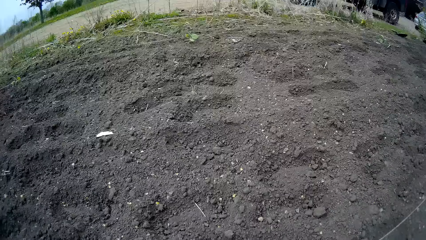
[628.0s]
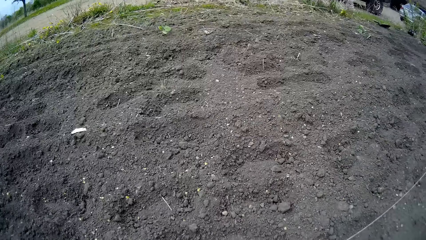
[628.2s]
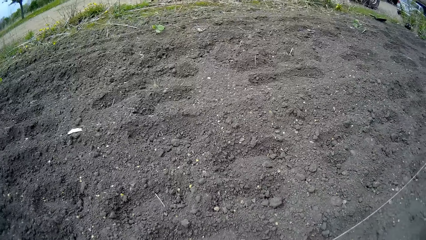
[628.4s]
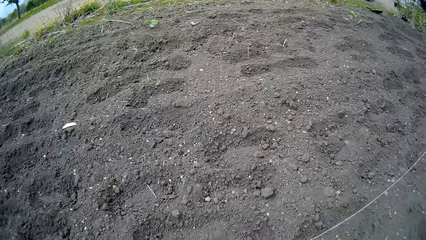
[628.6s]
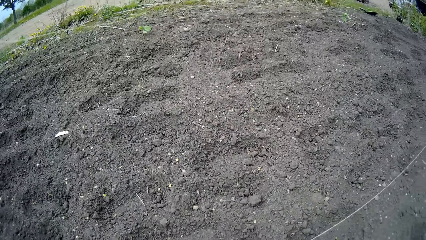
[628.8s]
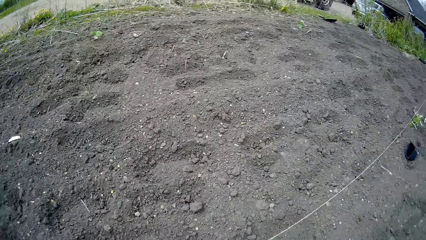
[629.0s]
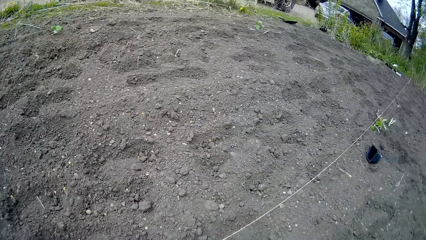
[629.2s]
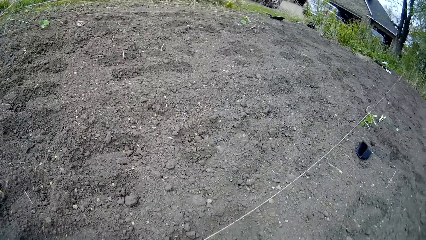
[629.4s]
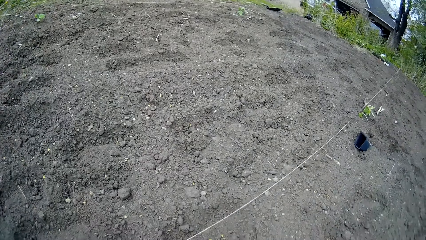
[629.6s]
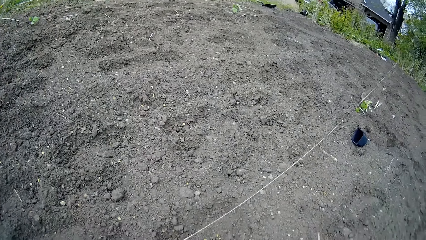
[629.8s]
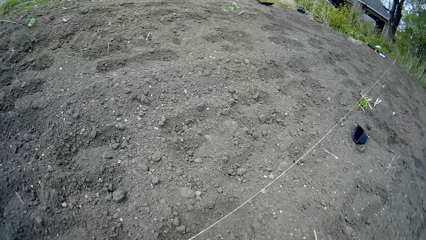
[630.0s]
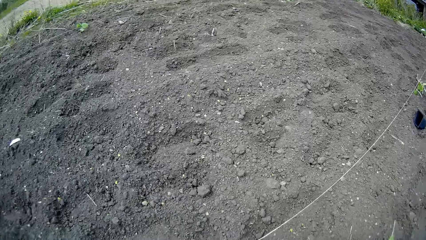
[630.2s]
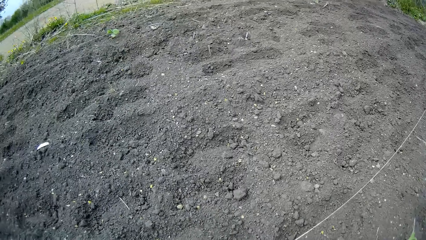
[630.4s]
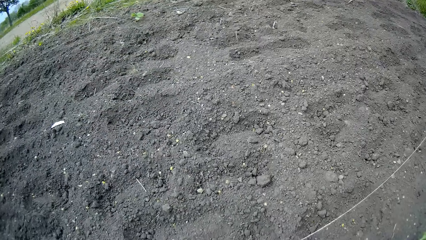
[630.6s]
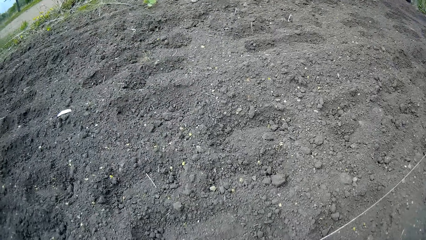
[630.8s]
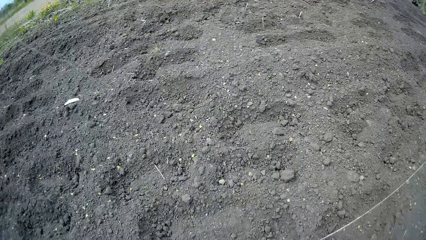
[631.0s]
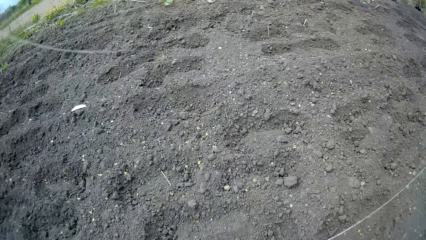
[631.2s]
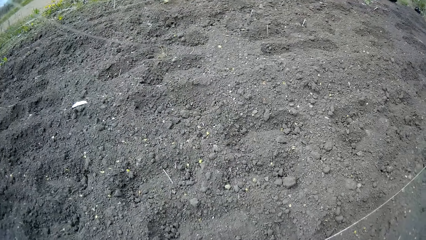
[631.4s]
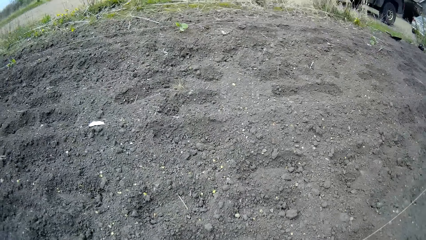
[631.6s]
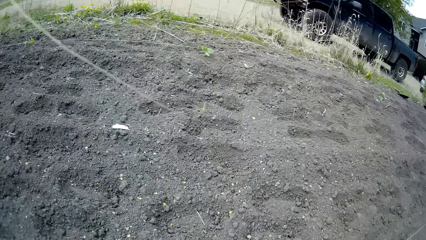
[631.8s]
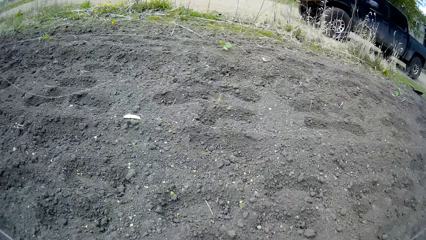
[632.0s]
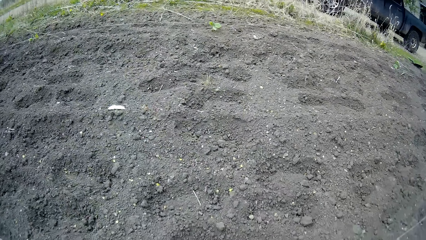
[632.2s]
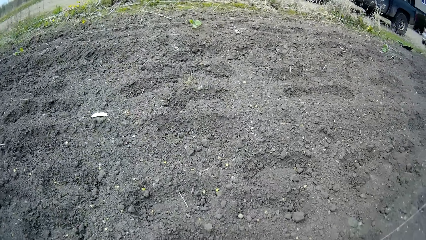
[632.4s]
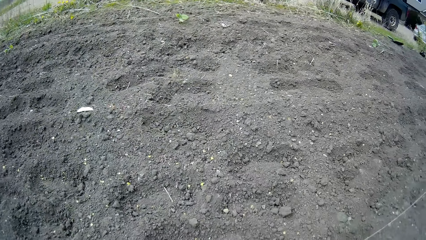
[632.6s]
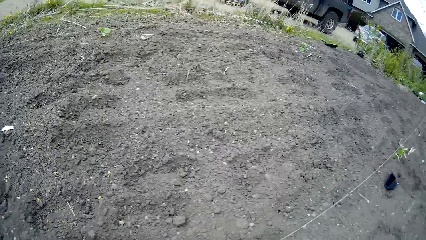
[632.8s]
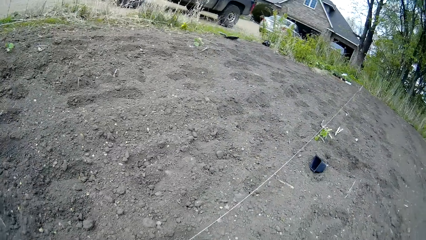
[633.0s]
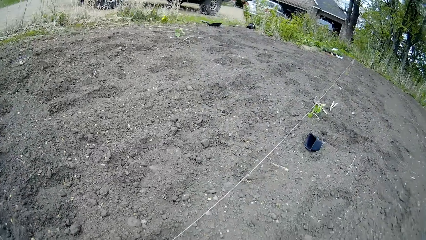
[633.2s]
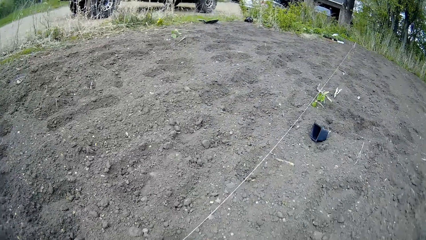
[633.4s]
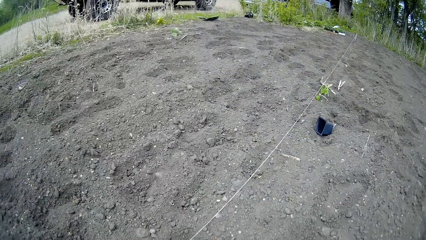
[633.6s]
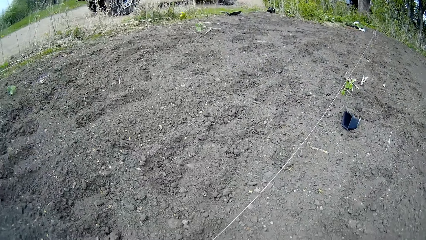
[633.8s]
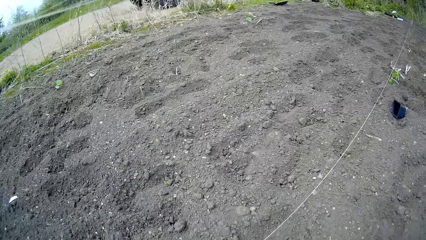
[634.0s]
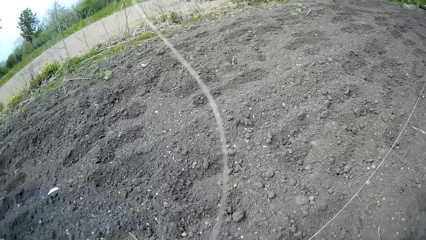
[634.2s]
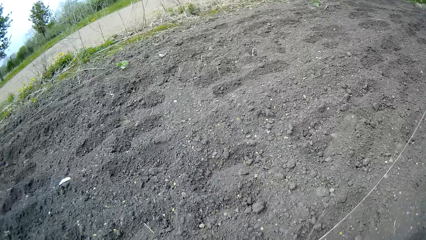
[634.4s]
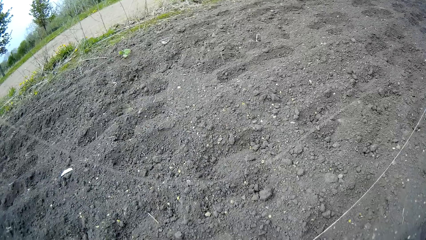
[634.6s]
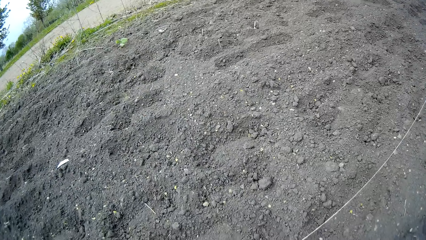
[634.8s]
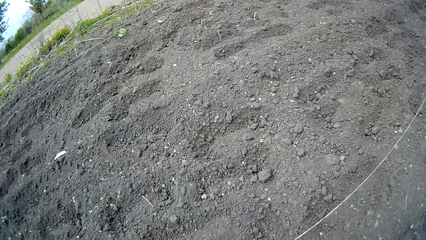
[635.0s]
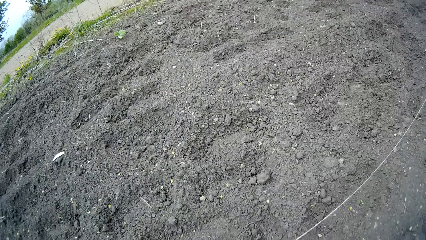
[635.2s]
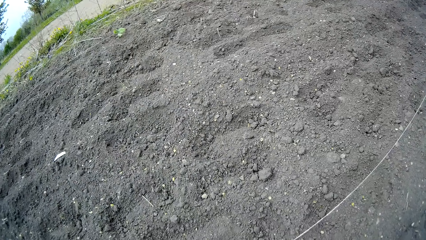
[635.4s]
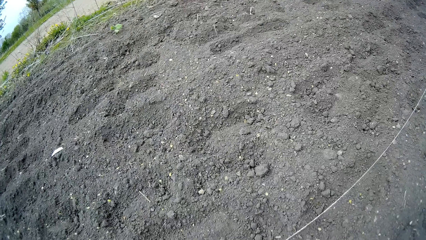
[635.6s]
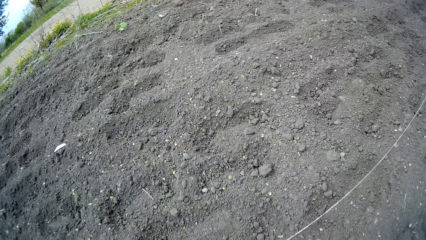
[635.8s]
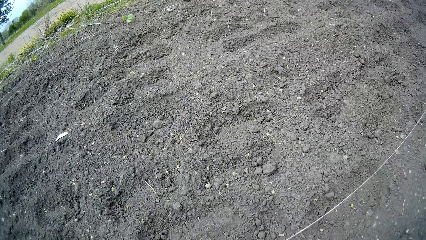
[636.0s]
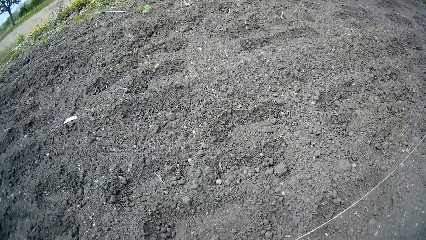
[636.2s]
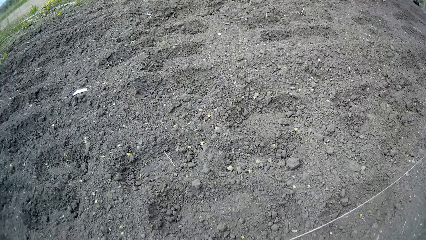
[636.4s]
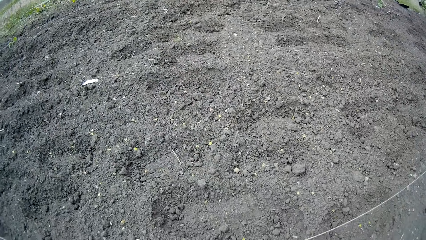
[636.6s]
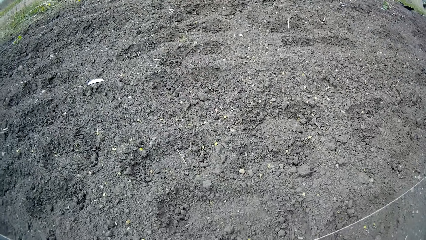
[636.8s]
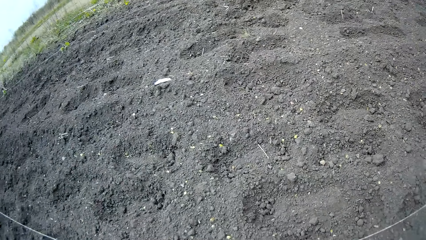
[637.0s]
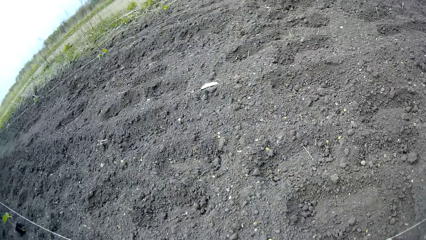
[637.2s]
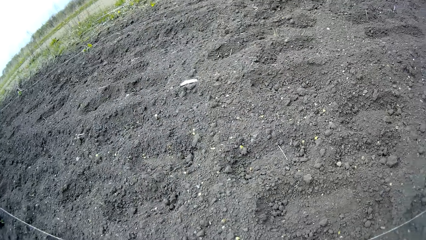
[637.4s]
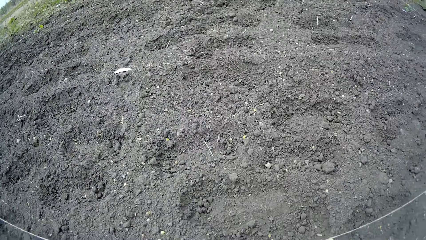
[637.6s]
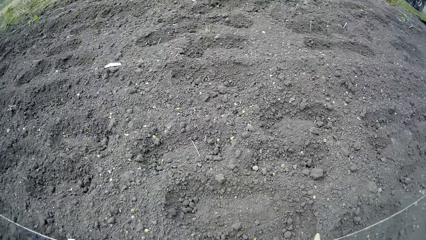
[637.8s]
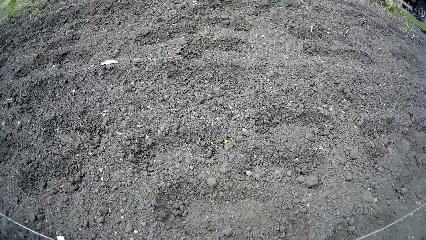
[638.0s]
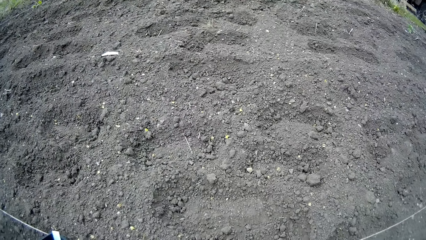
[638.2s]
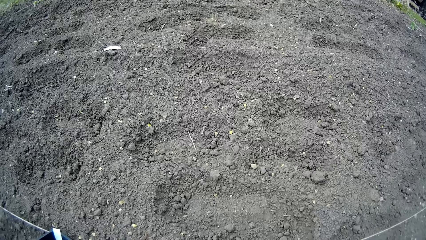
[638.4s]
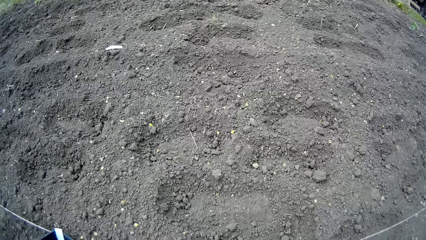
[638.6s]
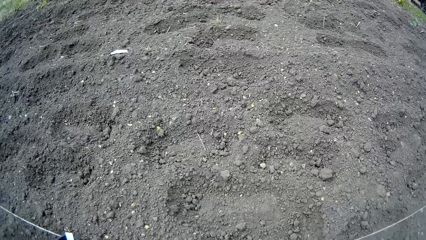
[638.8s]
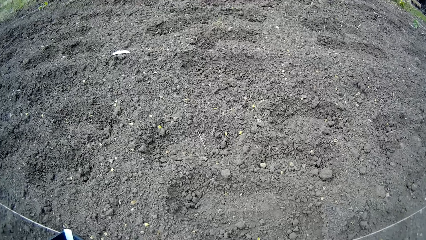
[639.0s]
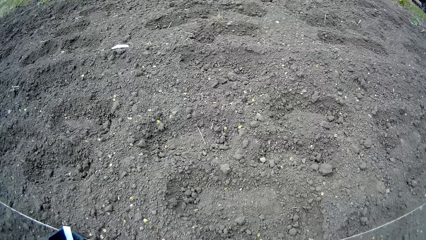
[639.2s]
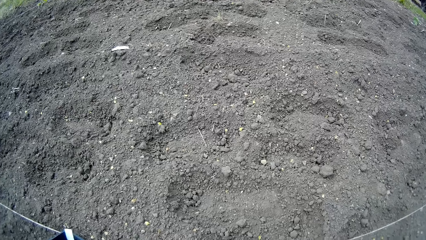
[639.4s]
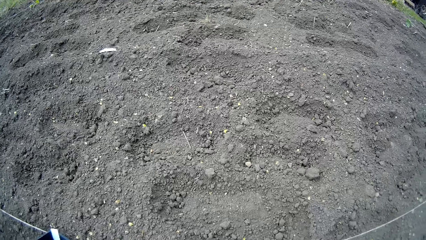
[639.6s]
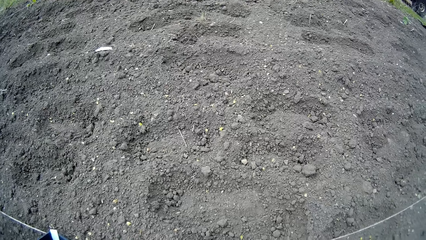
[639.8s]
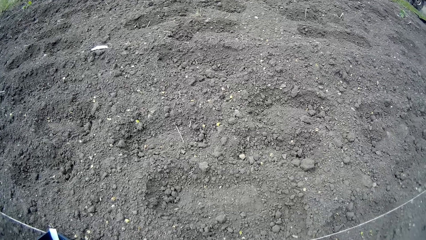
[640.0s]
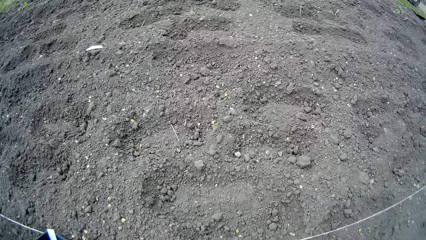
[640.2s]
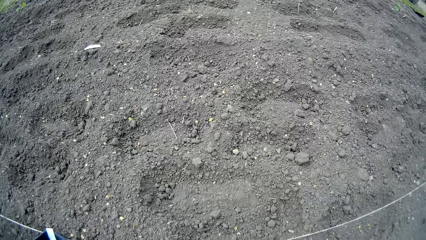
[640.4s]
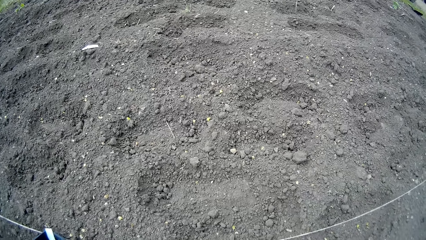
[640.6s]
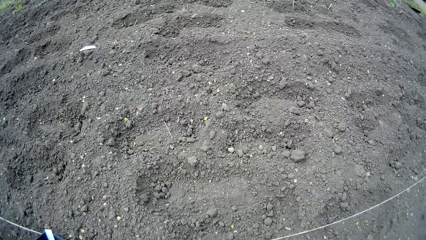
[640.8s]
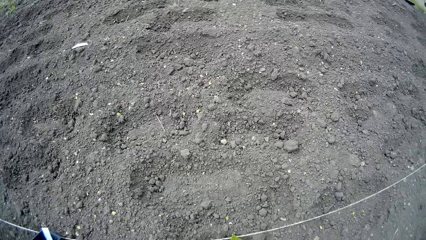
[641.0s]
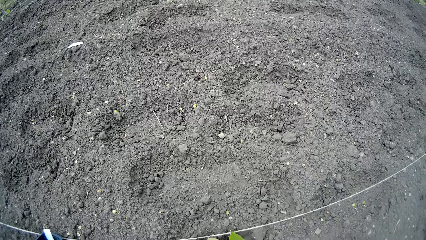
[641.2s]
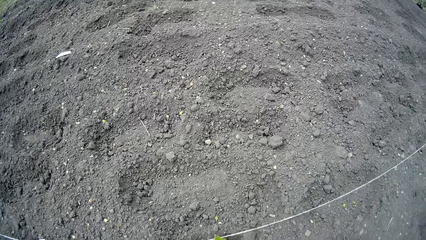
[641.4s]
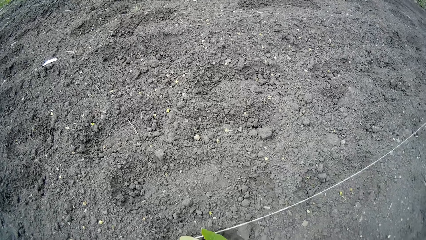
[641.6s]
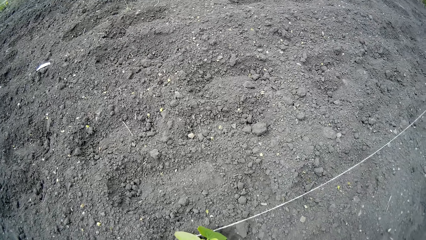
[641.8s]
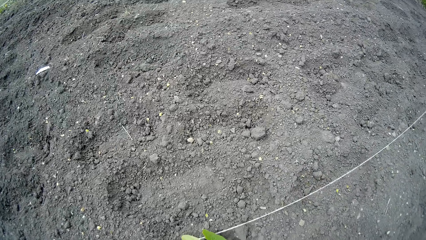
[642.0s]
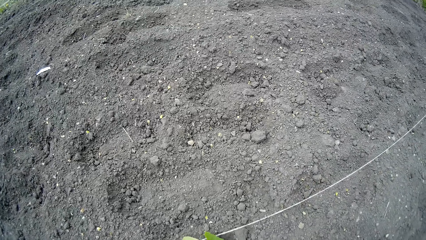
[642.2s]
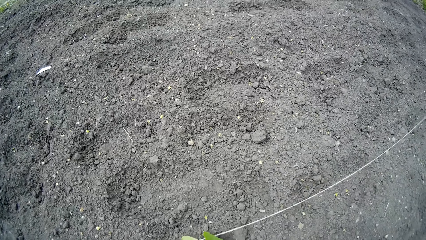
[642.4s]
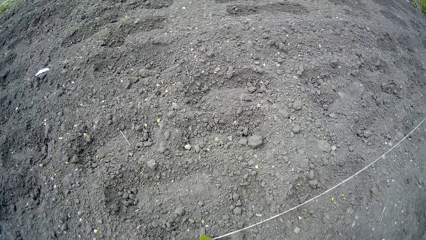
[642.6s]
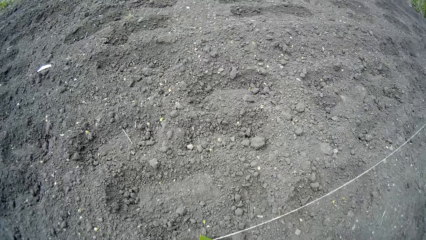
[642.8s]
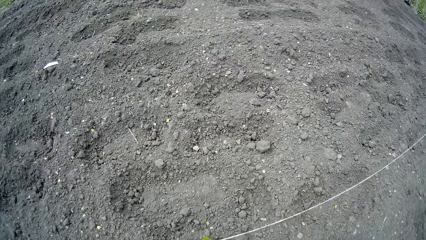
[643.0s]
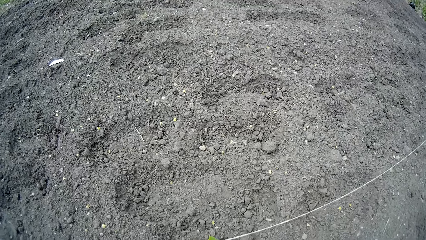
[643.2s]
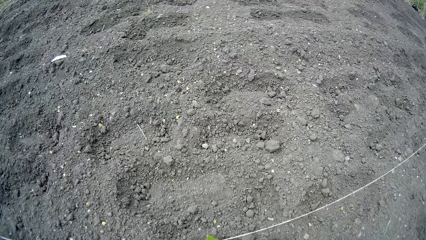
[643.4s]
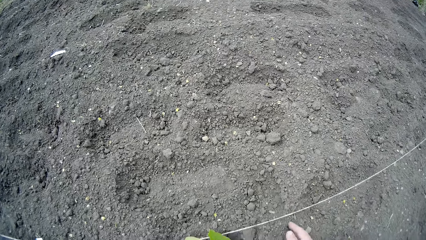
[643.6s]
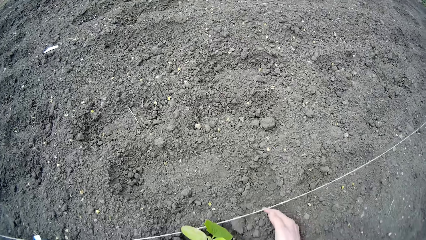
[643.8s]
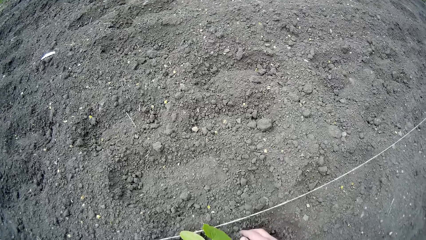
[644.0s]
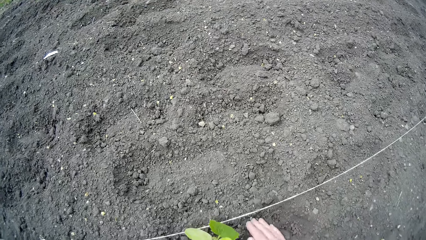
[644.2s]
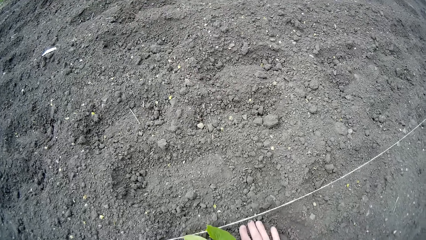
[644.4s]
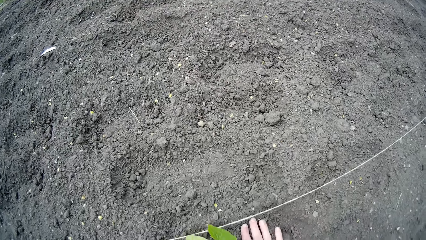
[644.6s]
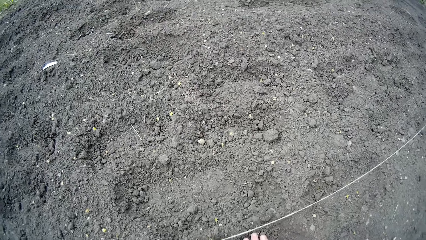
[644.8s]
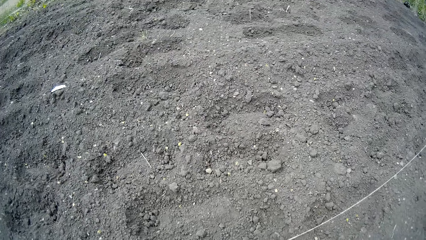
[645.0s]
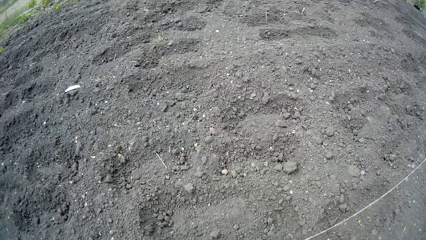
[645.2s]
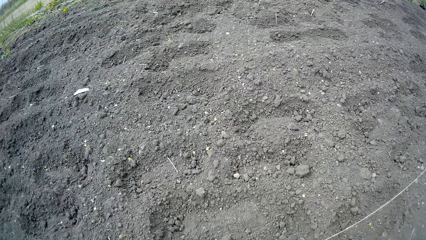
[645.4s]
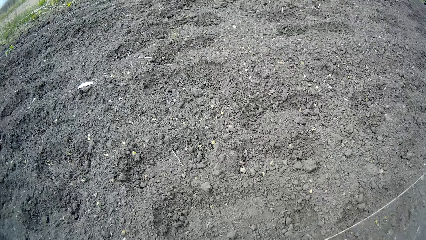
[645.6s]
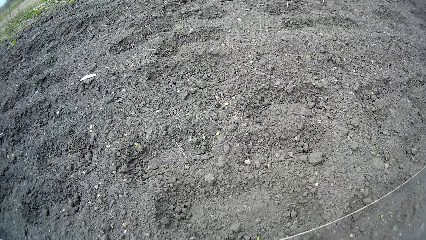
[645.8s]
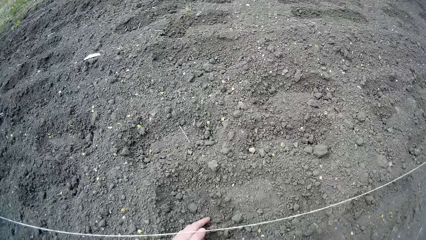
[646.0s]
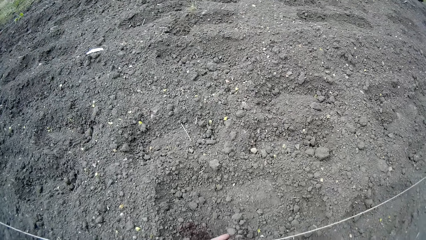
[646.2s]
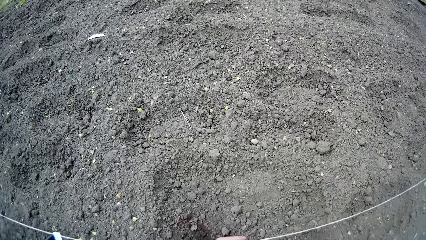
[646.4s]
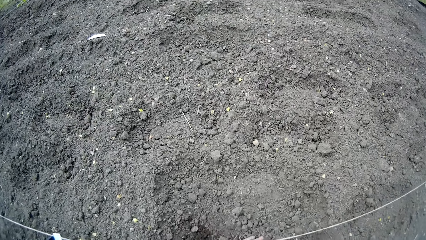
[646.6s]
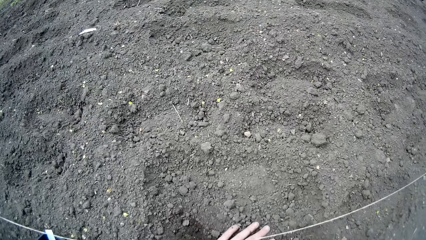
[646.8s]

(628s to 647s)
The camera wearer looks around the garden. They plant the plant in the ground. They dig a hole on the floor with both hands.
